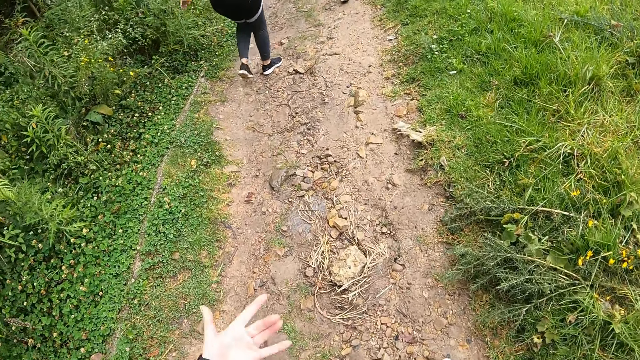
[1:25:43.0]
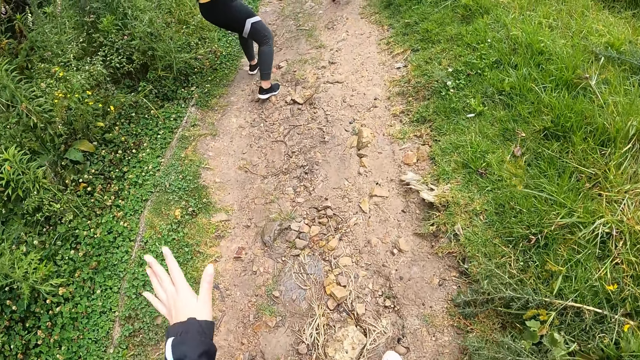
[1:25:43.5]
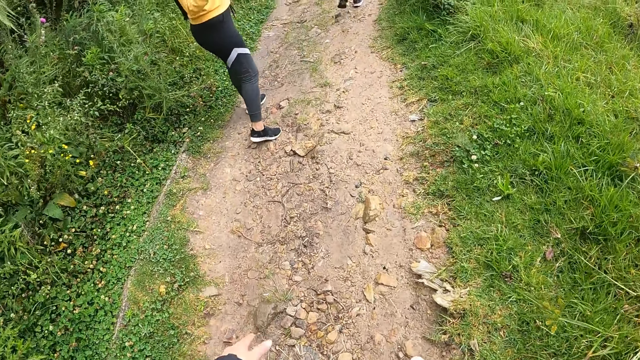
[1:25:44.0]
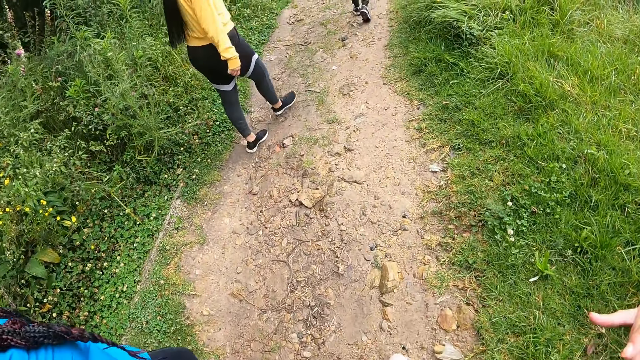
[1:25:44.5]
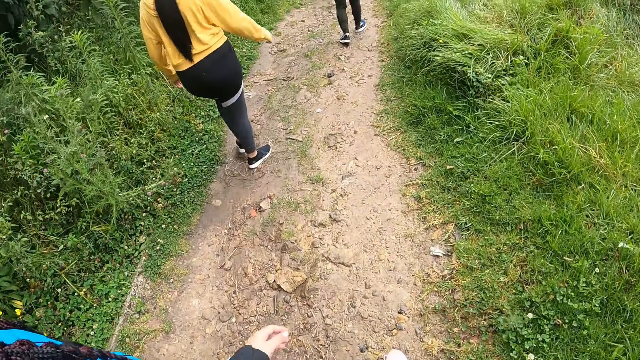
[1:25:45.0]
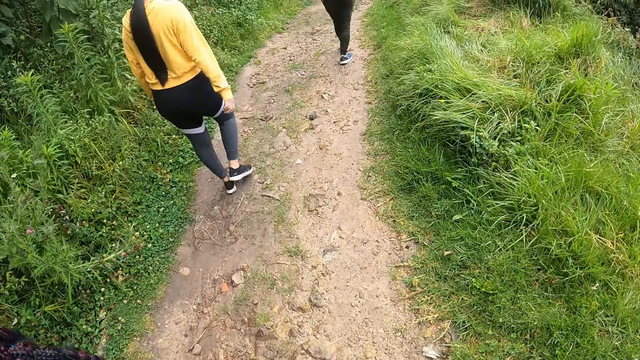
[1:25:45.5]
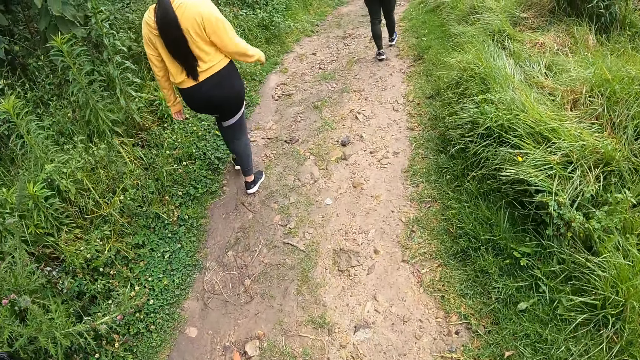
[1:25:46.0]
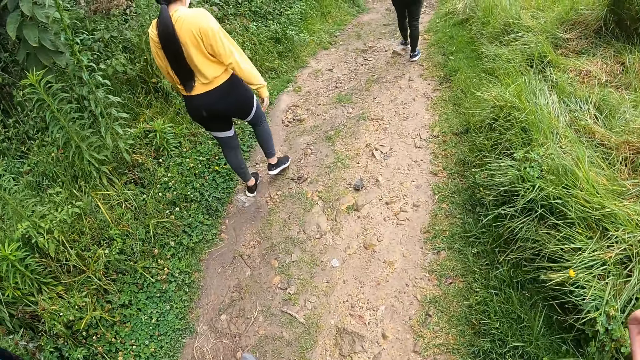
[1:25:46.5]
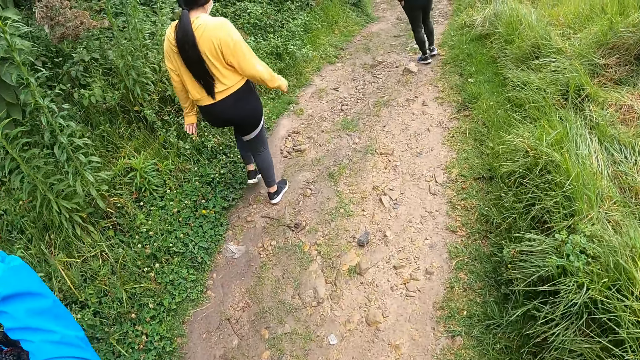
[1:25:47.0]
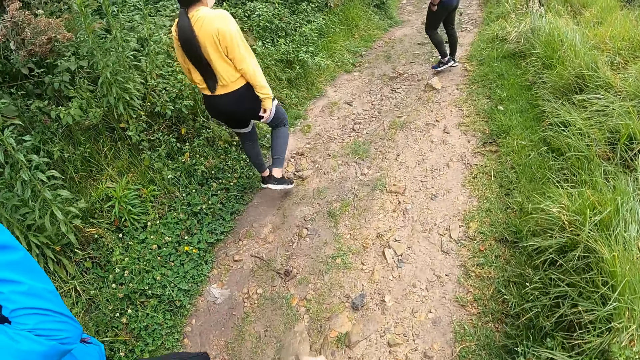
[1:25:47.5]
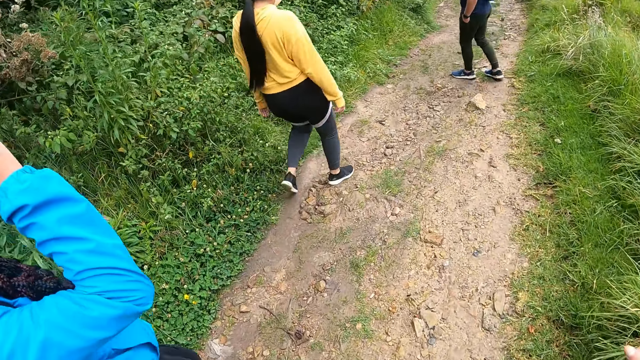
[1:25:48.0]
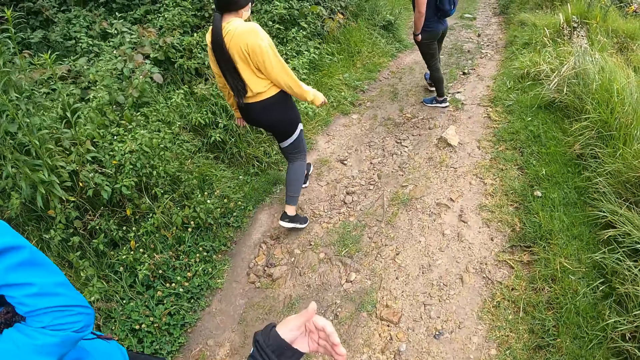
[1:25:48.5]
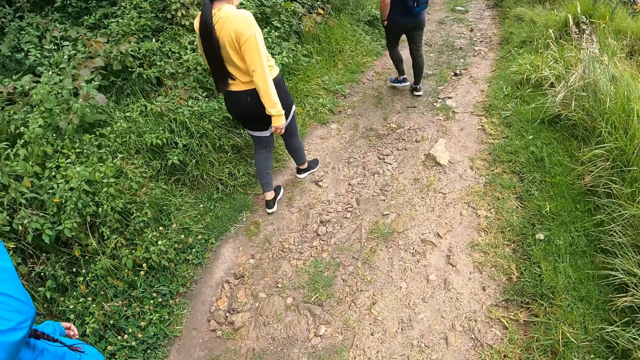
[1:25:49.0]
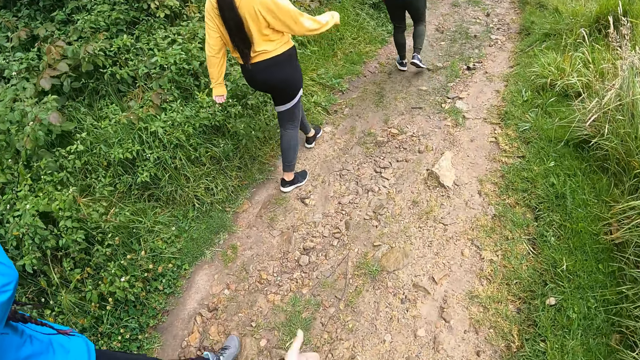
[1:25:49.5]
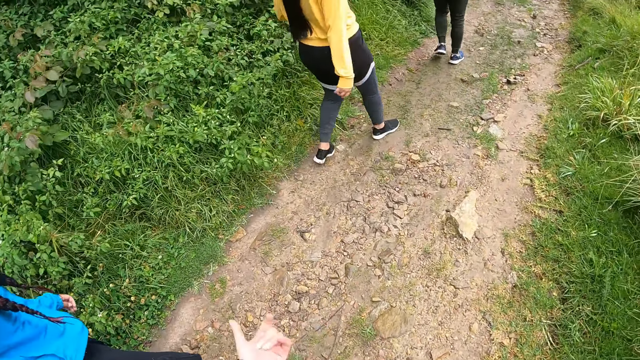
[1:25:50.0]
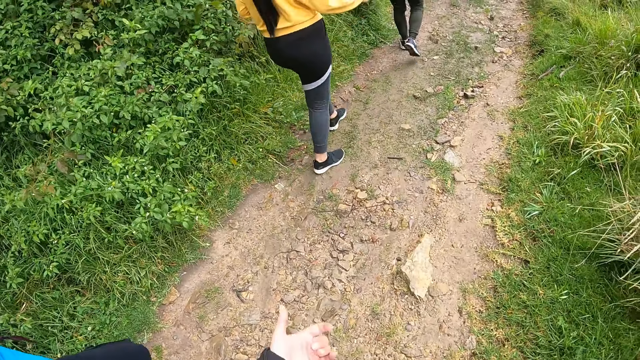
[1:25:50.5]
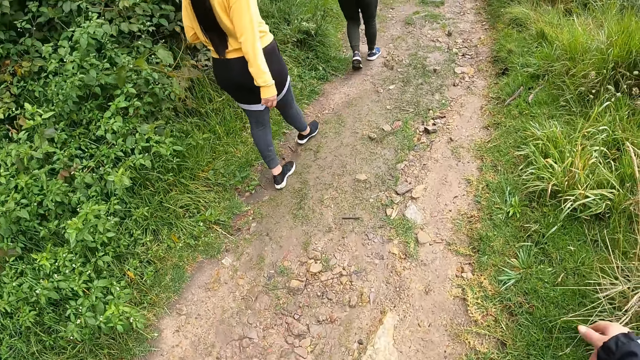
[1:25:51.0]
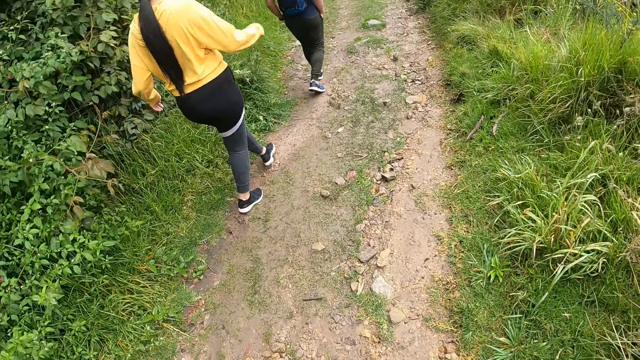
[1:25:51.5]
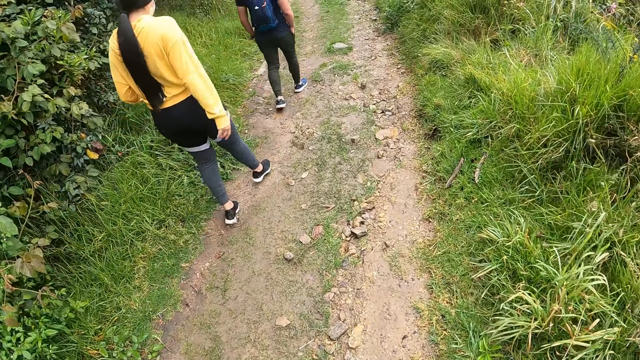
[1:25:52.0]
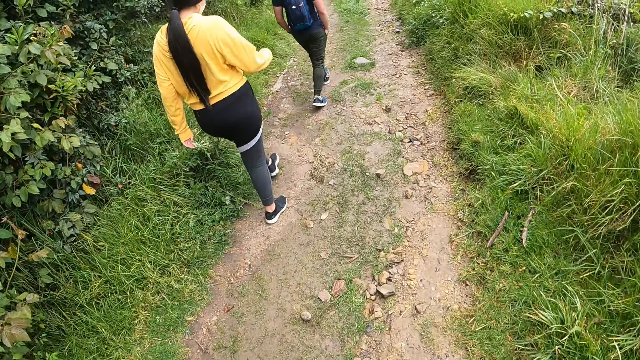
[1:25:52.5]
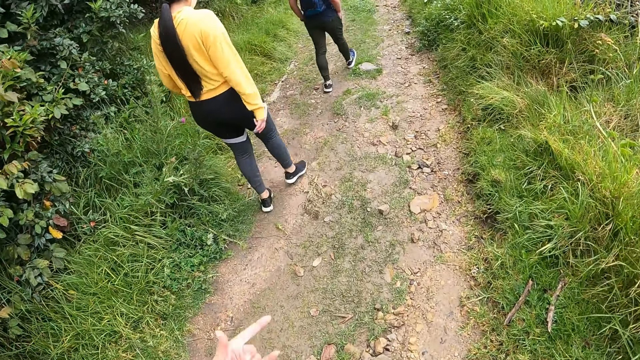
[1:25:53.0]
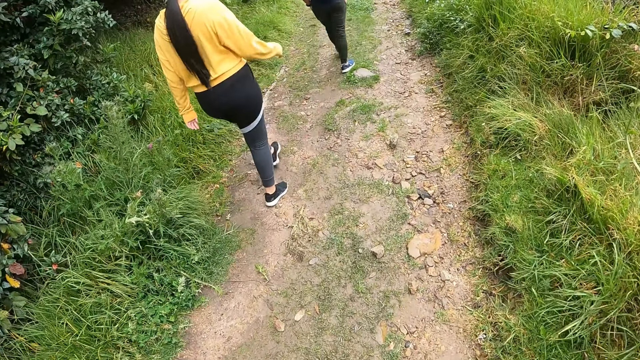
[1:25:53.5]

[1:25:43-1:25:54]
The camera wearer sways the left hand. They sway the left hand again. A lady adjusts a camera. The camera wearer walks around a pathway.

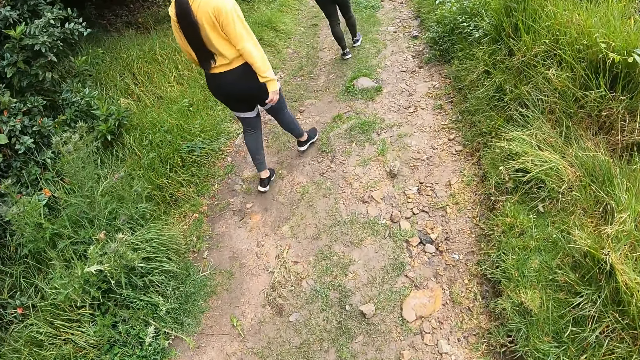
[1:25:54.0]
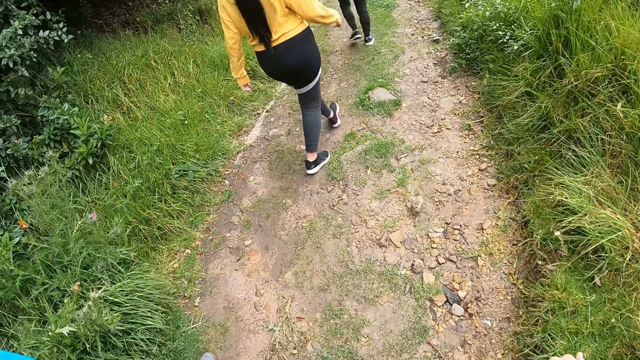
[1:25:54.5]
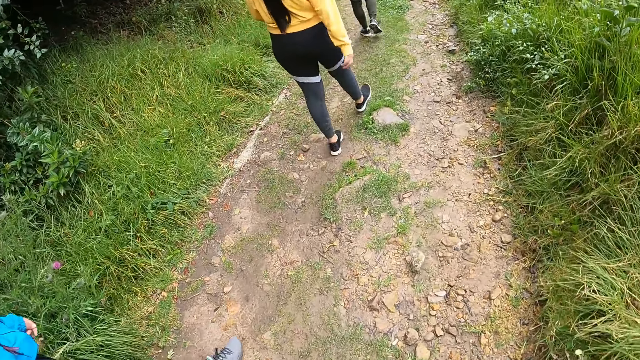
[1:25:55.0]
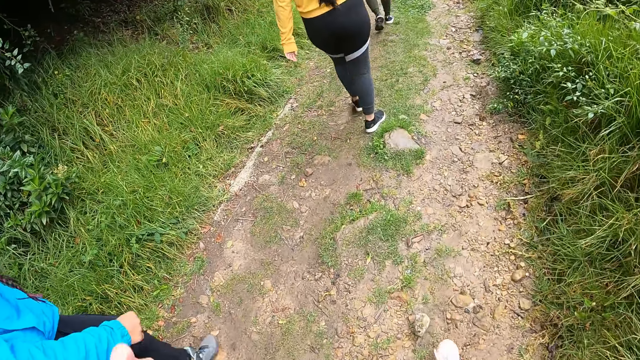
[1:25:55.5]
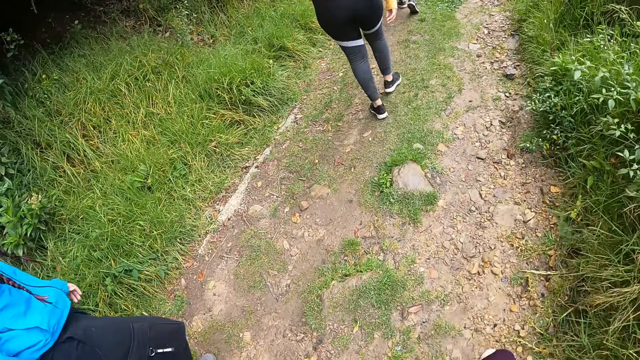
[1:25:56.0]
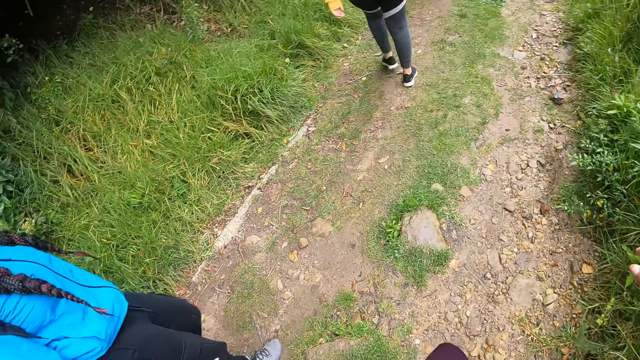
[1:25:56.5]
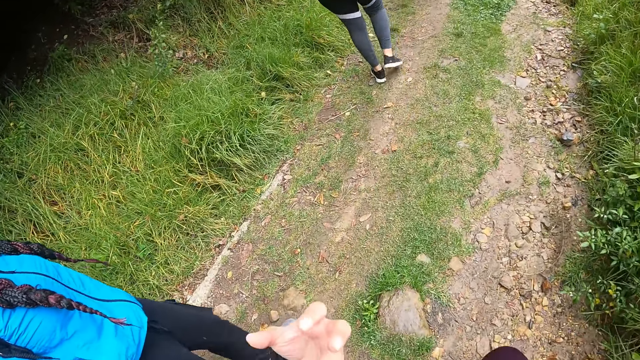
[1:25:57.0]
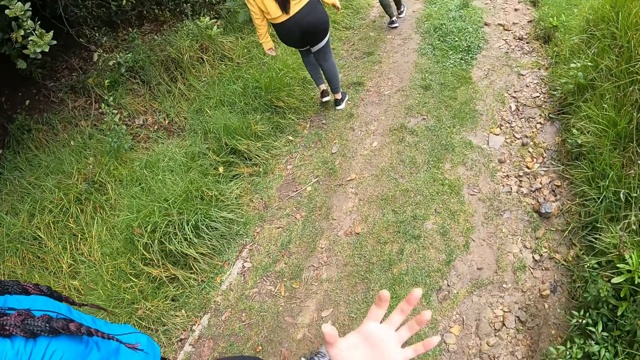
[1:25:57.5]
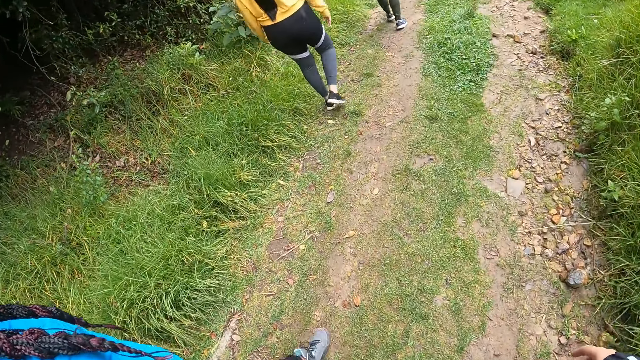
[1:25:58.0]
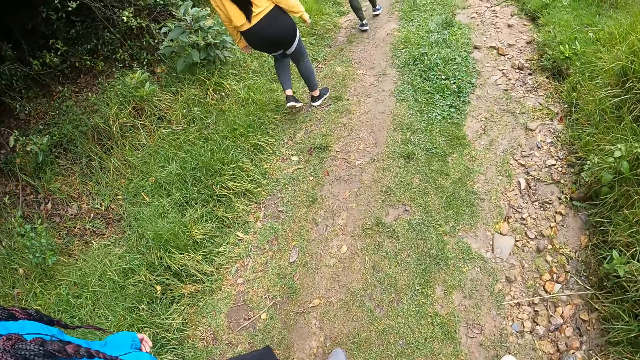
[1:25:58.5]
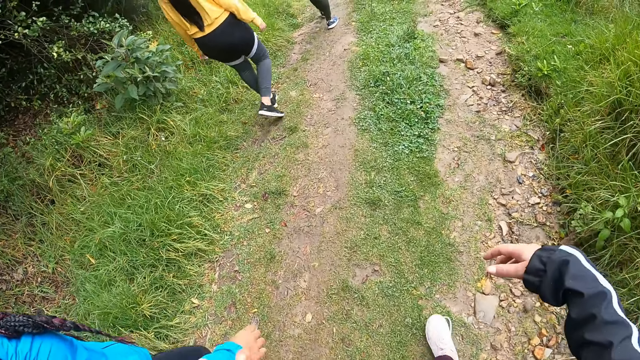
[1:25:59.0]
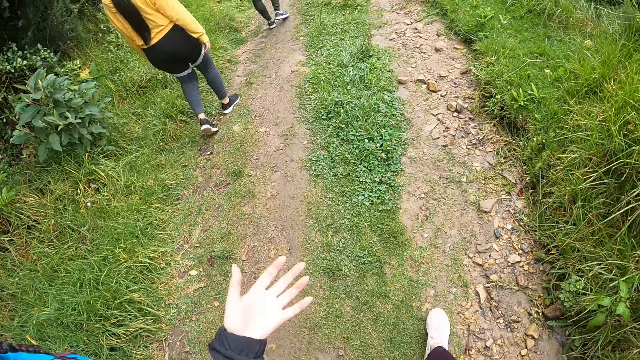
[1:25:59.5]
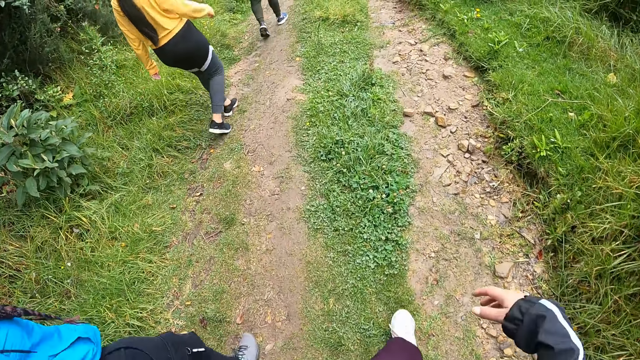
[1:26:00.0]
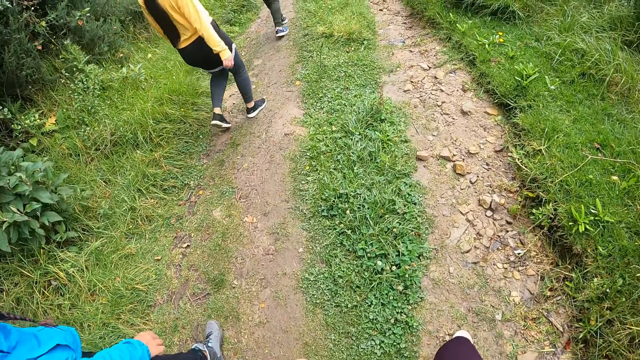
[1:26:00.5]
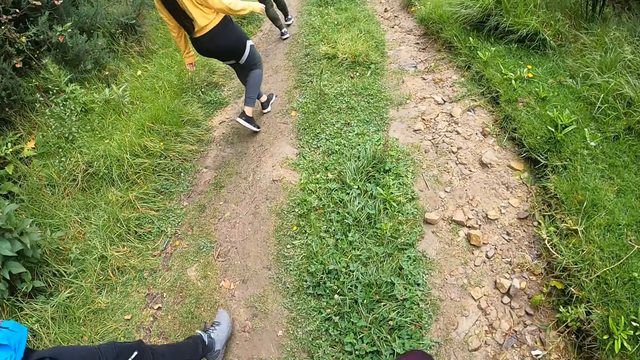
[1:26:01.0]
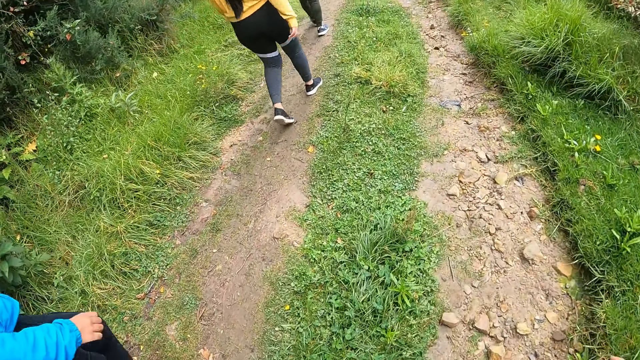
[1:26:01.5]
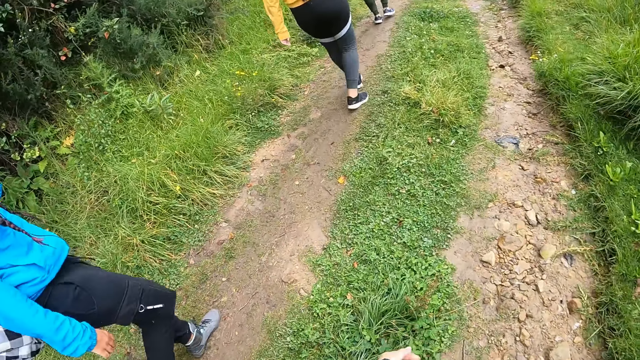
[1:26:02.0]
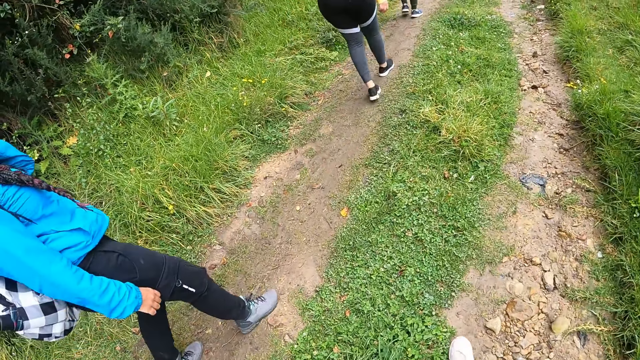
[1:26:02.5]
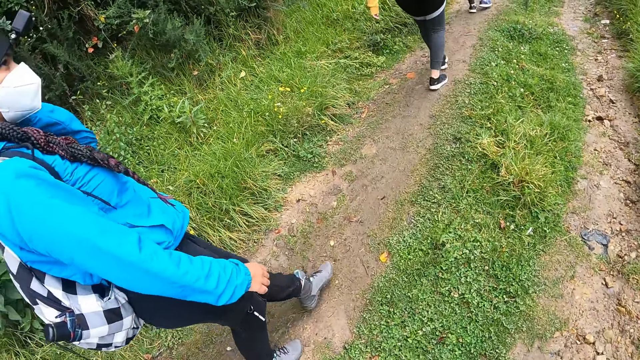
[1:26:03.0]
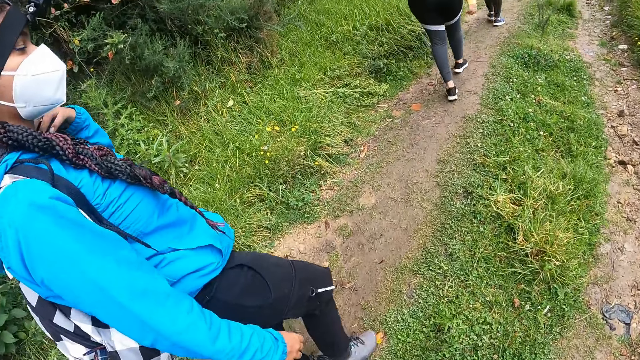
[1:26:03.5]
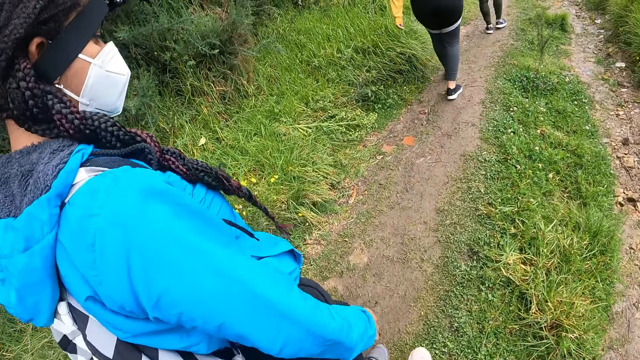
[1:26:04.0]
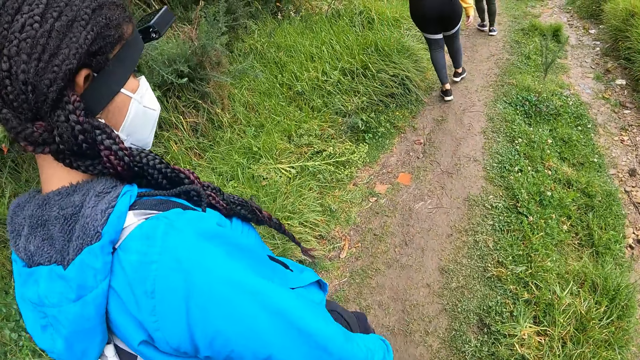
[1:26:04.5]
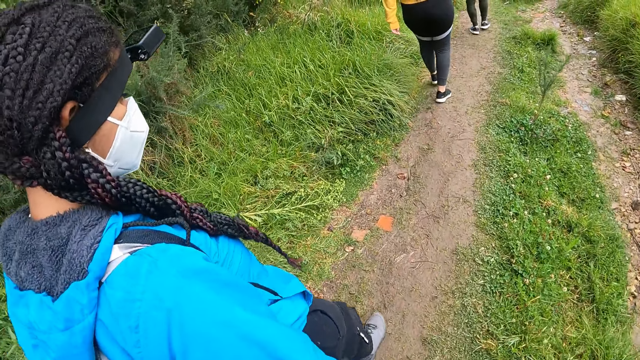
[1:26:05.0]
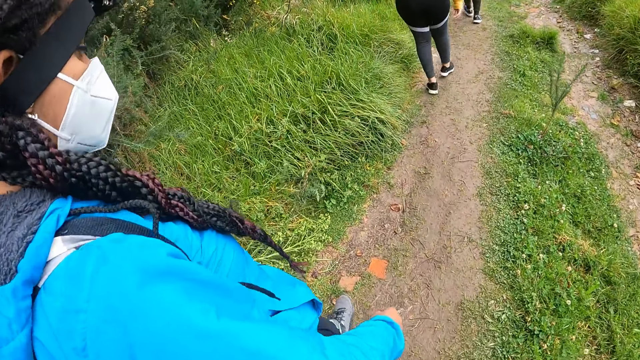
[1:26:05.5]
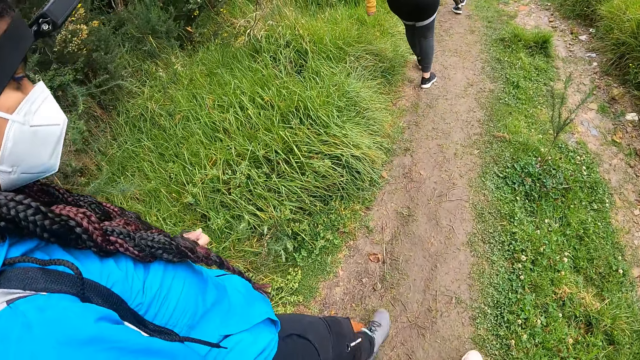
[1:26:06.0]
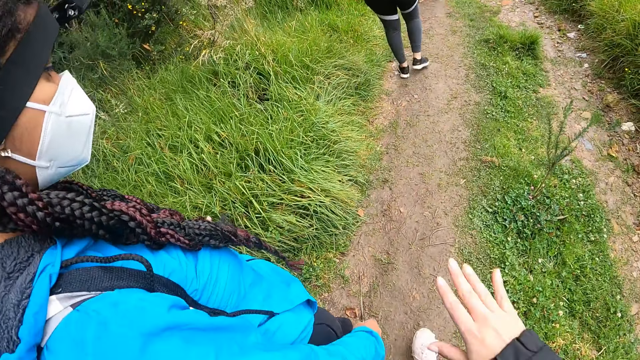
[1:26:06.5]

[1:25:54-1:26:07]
A lady walks around a pathway. The camera wearer interacts with the lady. They walk around the pathway. The lady touches a nose mask on her face with her left hand and touches her hair with her left hand. The lady walks around the pathway.
